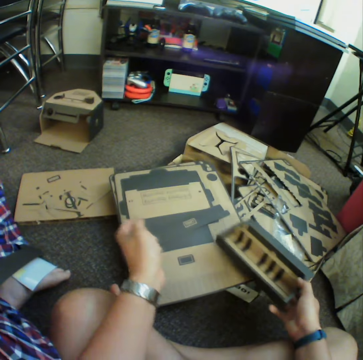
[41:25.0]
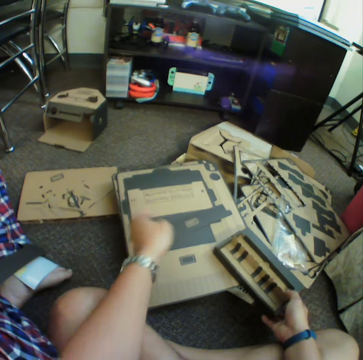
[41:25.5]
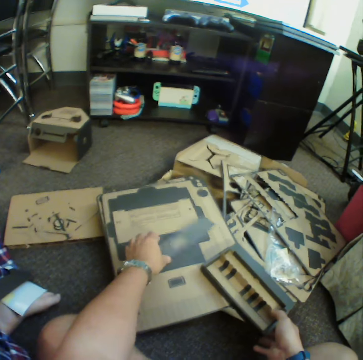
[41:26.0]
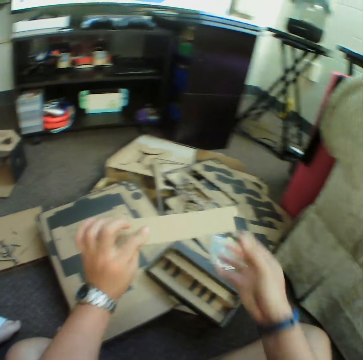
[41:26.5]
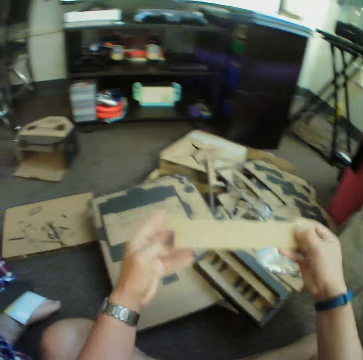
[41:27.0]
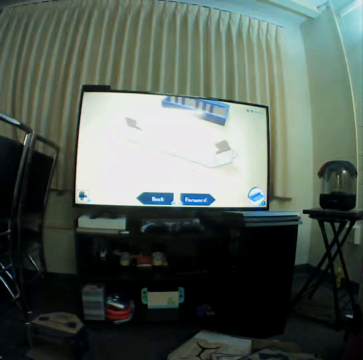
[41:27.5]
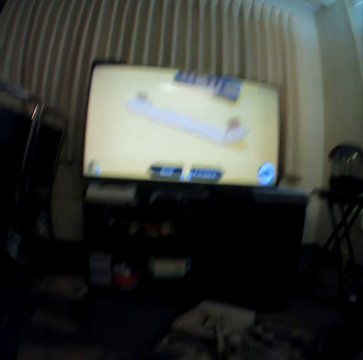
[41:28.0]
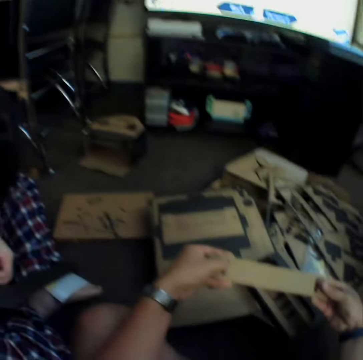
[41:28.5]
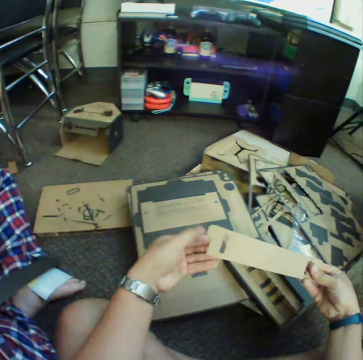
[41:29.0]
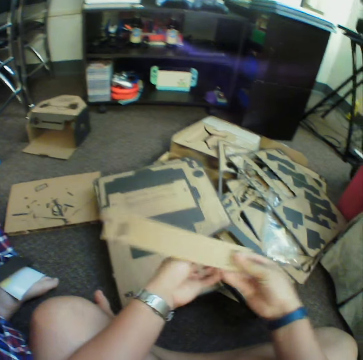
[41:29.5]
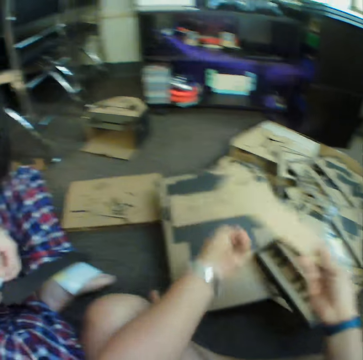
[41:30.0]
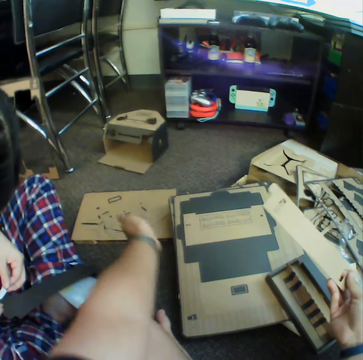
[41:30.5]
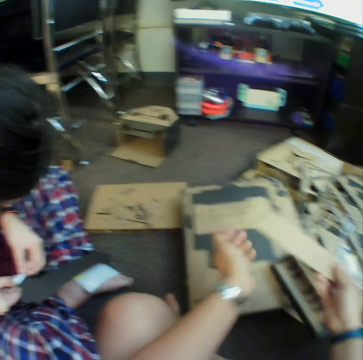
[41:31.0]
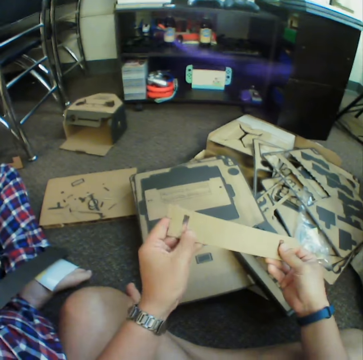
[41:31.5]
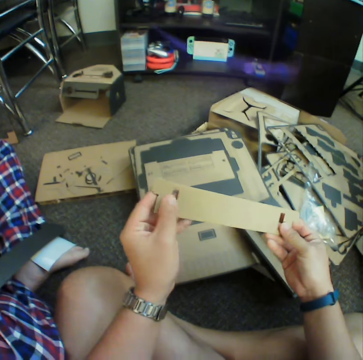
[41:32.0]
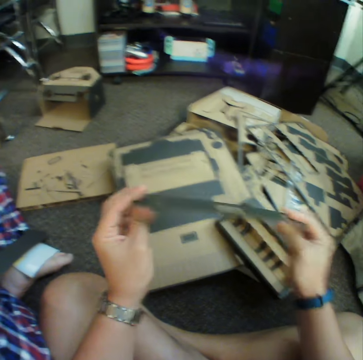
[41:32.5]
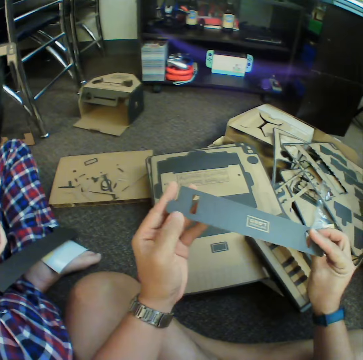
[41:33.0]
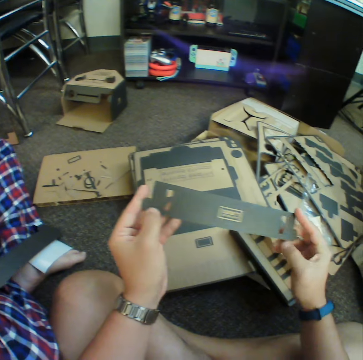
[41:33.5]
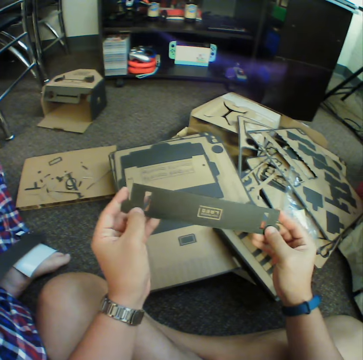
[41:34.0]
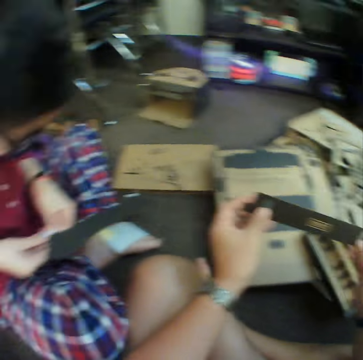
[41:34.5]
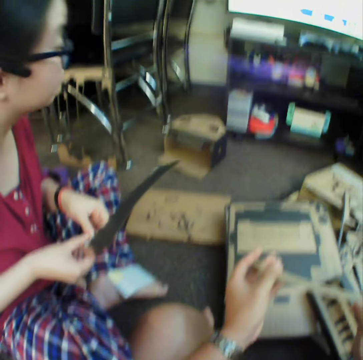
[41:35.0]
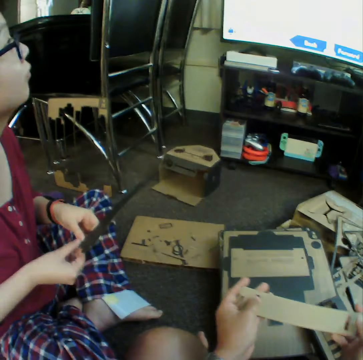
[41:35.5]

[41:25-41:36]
The camera wearer puts down a box. They pick up craft material. They put down a piece of the craft material.

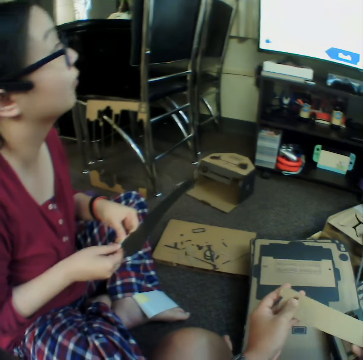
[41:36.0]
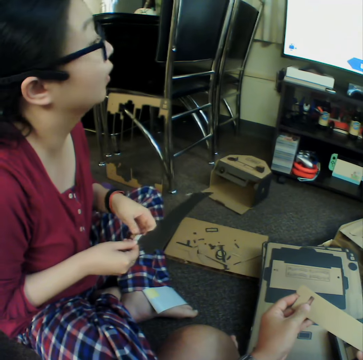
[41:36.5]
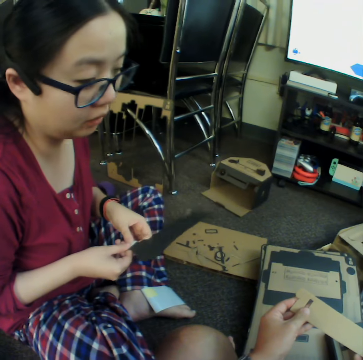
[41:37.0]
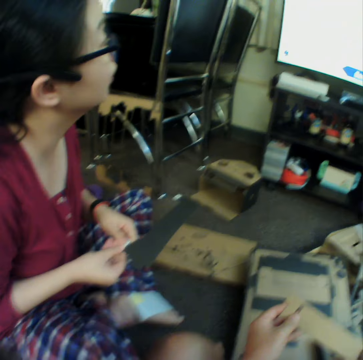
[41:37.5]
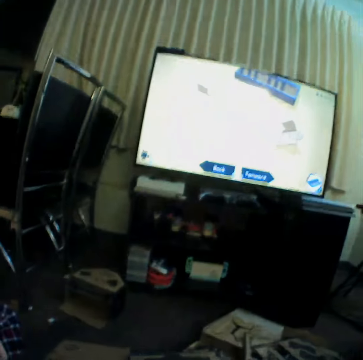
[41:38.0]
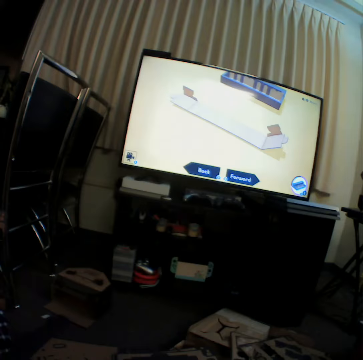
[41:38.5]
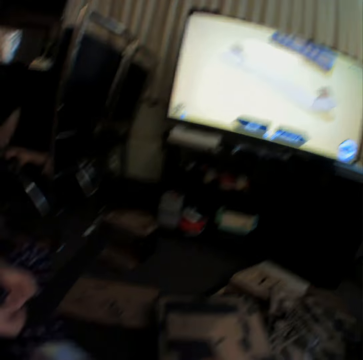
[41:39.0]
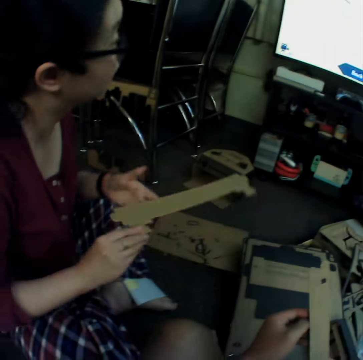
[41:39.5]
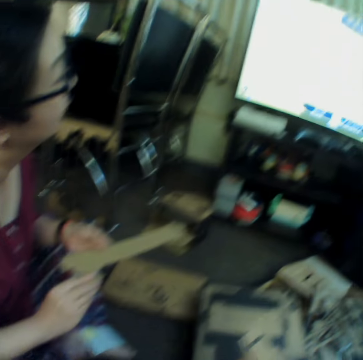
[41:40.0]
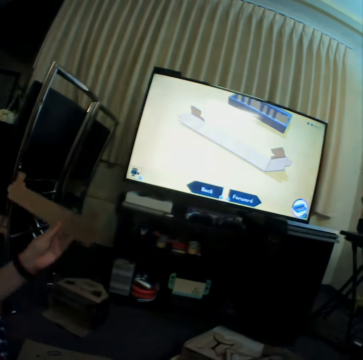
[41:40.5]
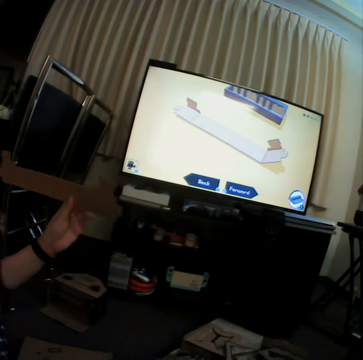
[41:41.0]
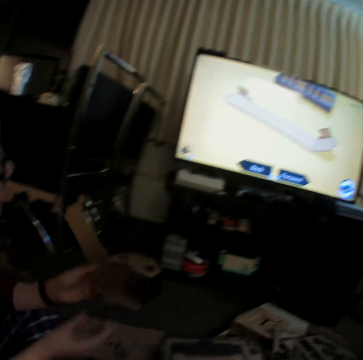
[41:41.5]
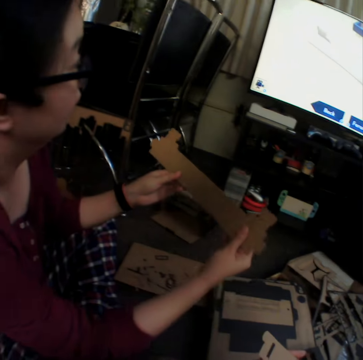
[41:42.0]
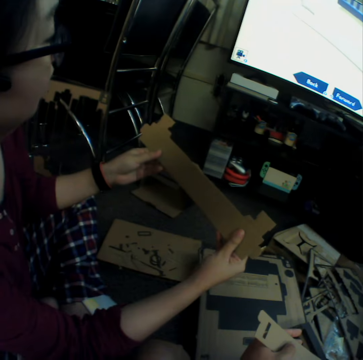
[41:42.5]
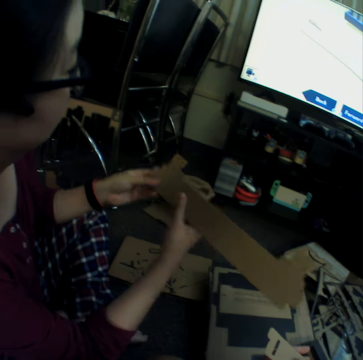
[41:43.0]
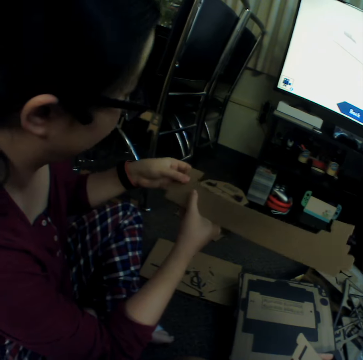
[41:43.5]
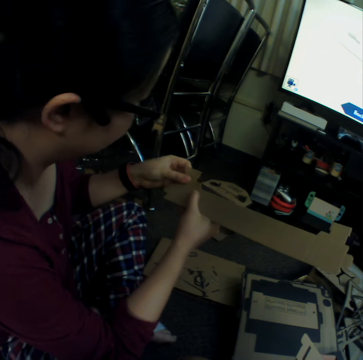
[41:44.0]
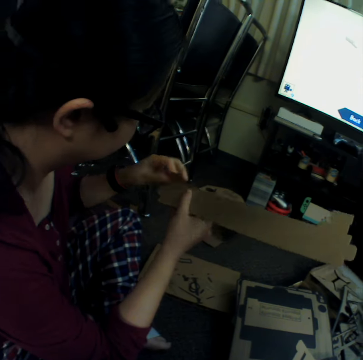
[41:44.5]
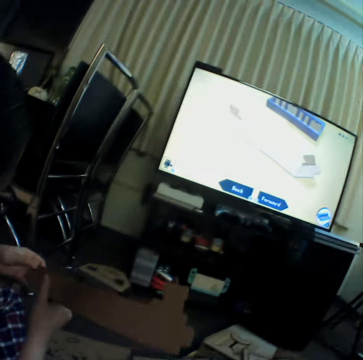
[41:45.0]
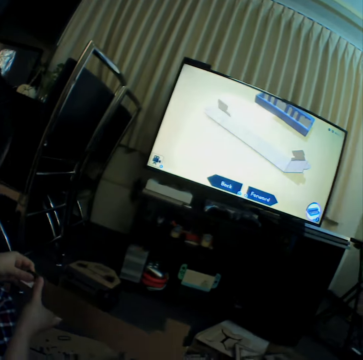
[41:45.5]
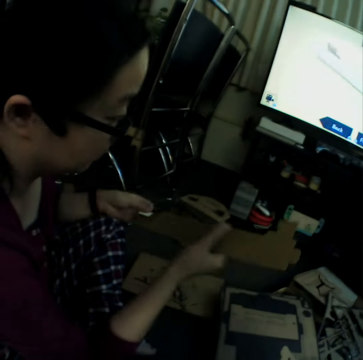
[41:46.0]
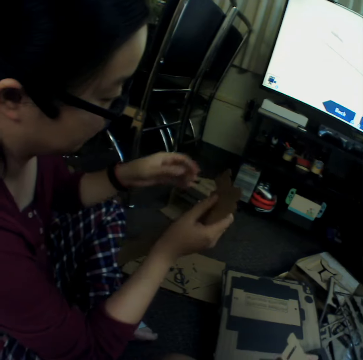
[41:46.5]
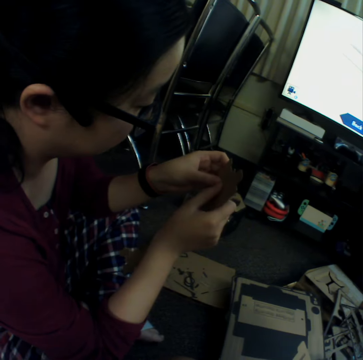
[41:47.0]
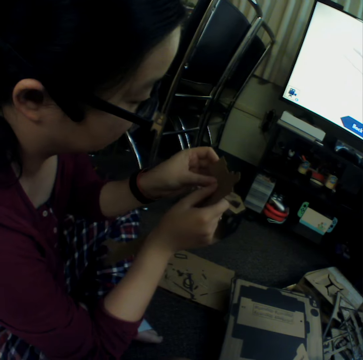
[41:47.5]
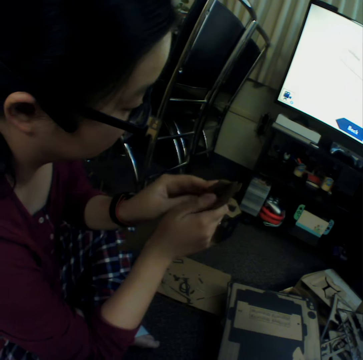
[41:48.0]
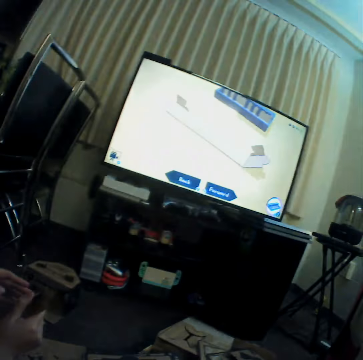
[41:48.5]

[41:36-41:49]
The camera wearer looks at a television. A woman holds a craft material. The woman curves craft materials.

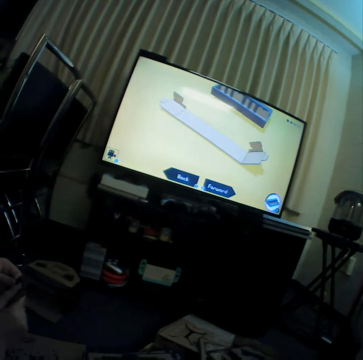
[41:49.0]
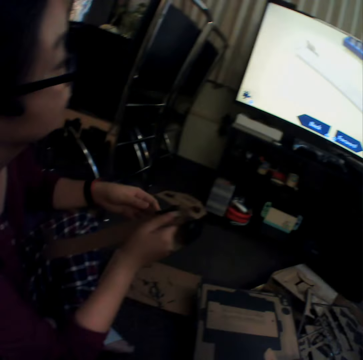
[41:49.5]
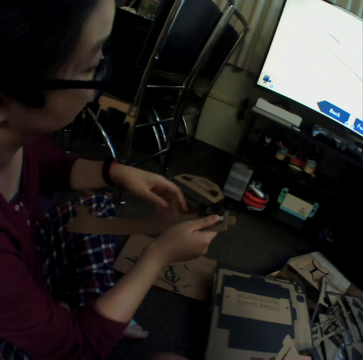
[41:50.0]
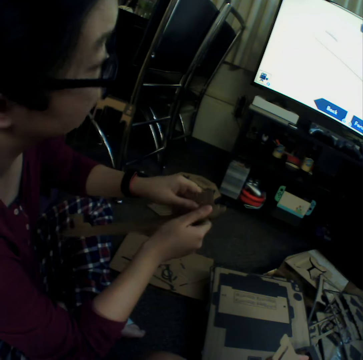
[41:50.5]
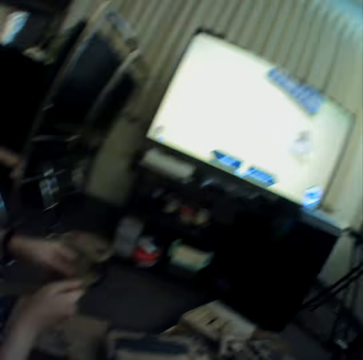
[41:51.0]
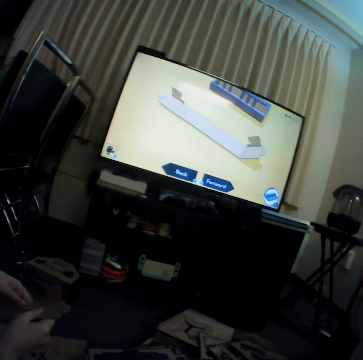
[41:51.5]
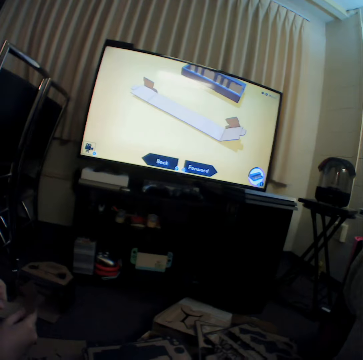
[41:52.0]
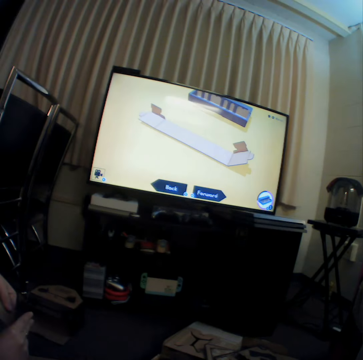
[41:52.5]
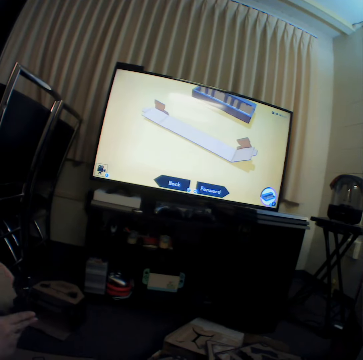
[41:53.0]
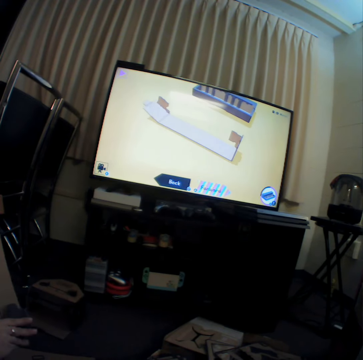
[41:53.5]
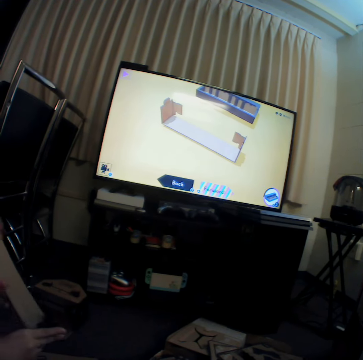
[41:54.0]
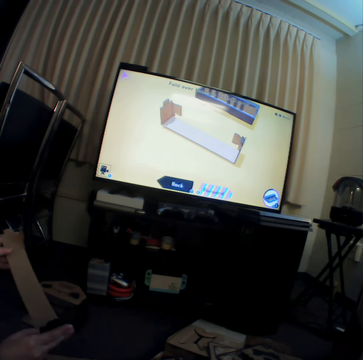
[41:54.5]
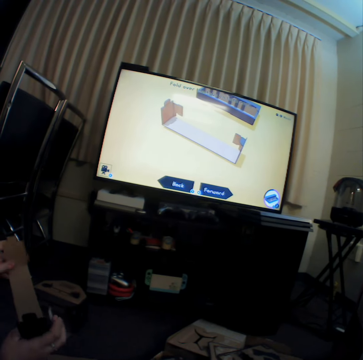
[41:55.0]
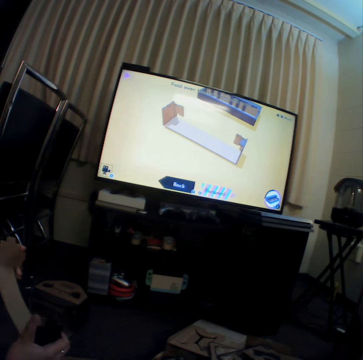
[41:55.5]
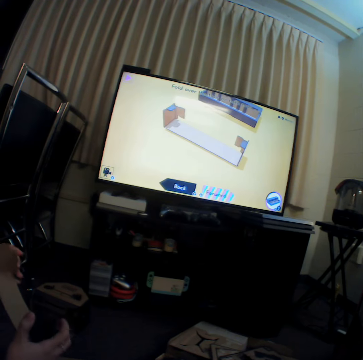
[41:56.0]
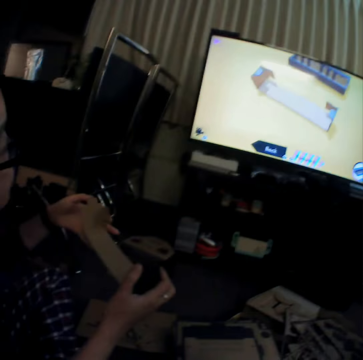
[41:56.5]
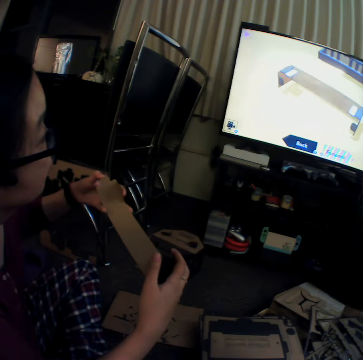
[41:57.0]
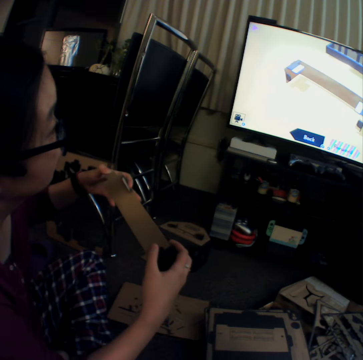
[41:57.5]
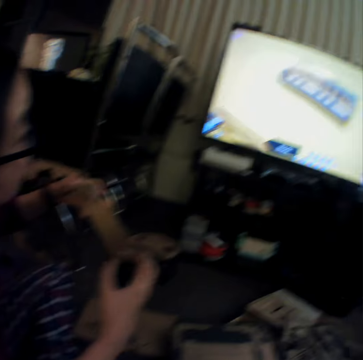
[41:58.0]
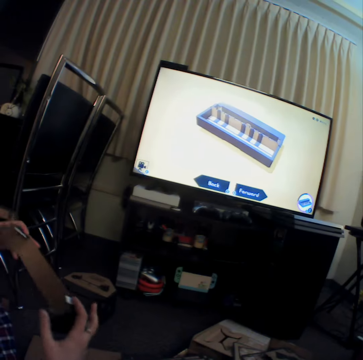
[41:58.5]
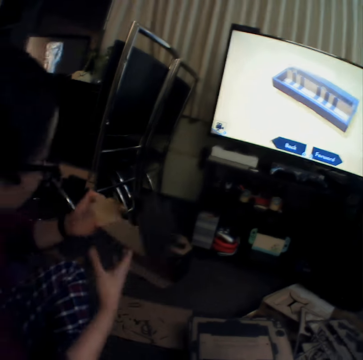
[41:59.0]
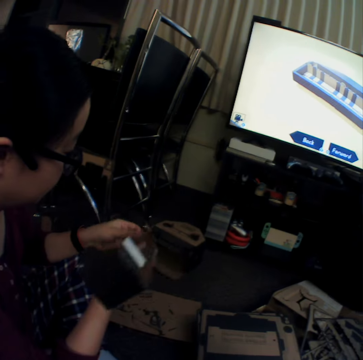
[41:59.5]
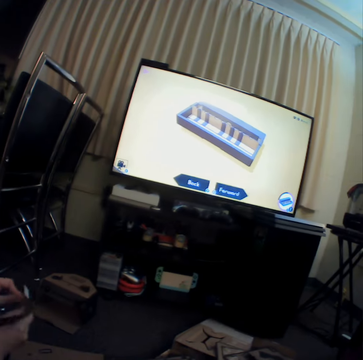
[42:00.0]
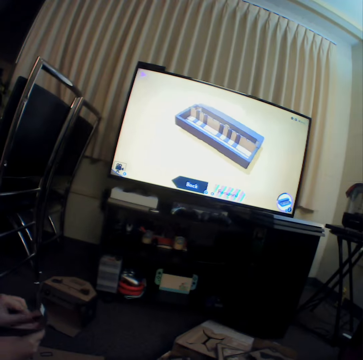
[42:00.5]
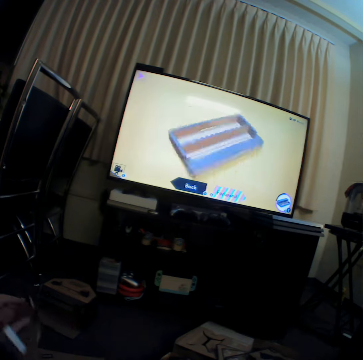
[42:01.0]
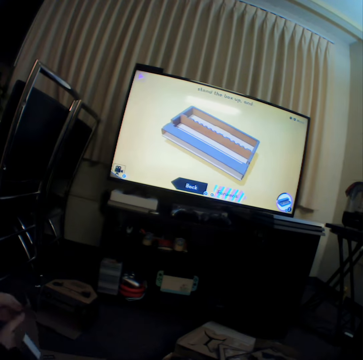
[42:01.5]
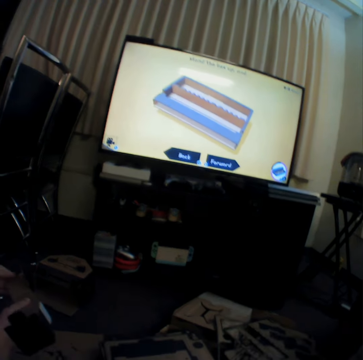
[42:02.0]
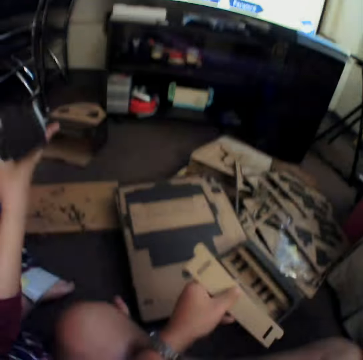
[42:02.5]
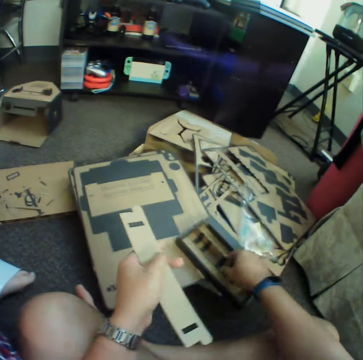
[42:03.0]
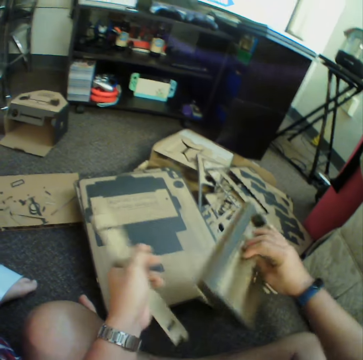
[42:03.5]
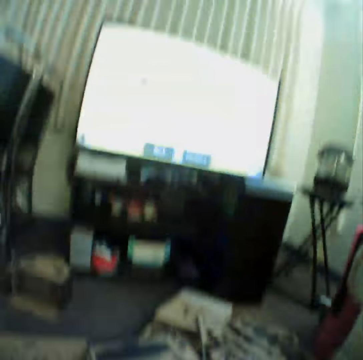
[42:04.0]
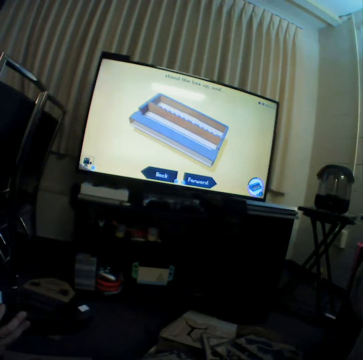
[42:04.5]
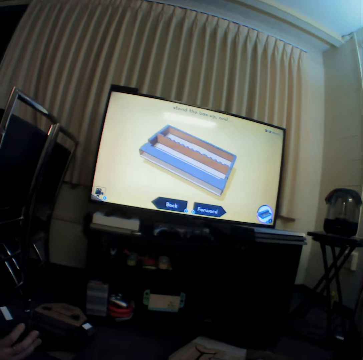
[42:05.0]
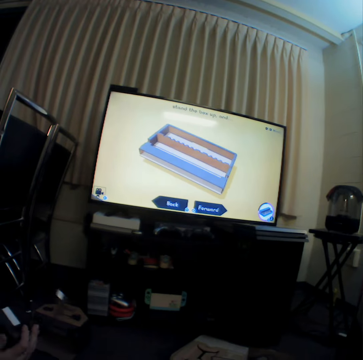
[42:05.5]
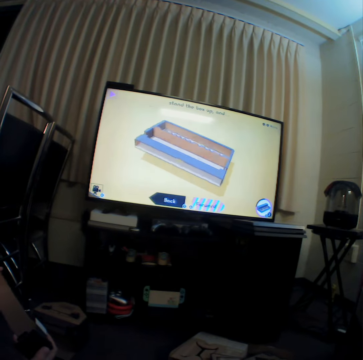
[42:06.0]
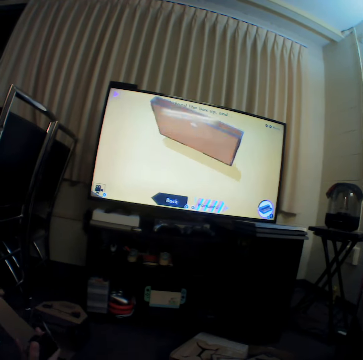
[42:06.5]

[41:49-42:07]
The camera wearer watches television. A woman curves craft materials. The camera wearer picks up a box. They watch television.
